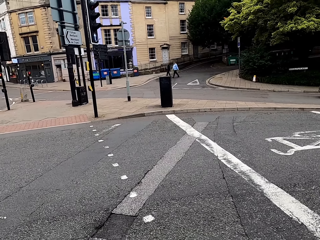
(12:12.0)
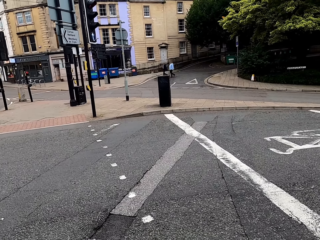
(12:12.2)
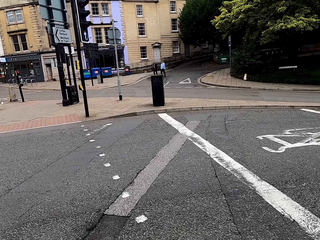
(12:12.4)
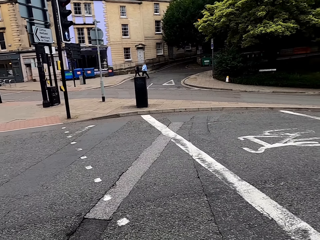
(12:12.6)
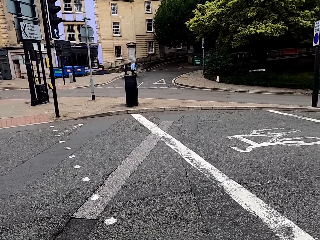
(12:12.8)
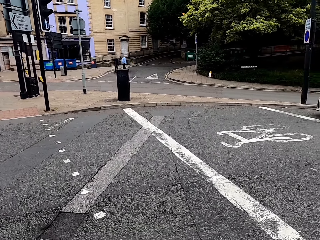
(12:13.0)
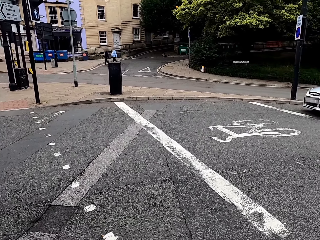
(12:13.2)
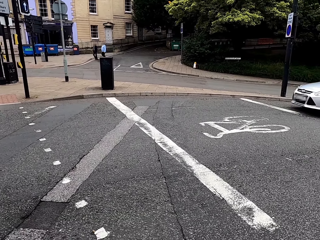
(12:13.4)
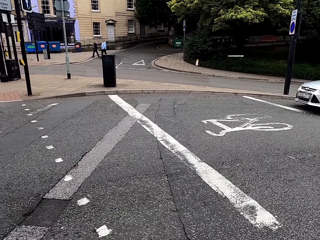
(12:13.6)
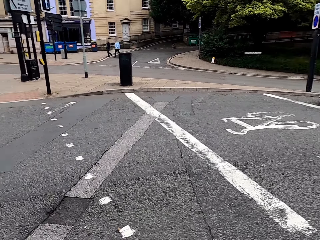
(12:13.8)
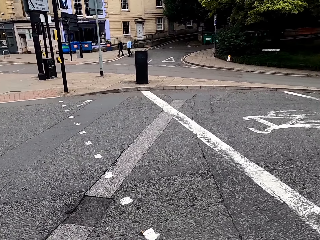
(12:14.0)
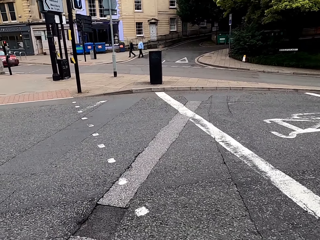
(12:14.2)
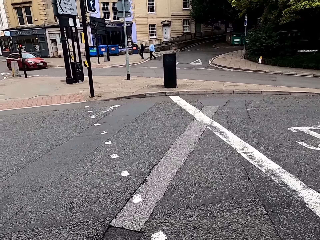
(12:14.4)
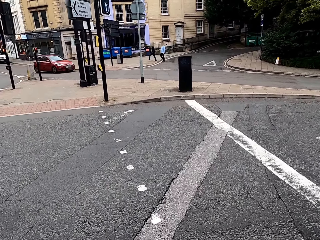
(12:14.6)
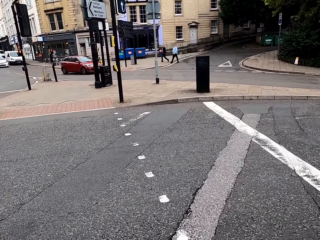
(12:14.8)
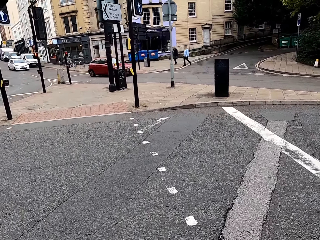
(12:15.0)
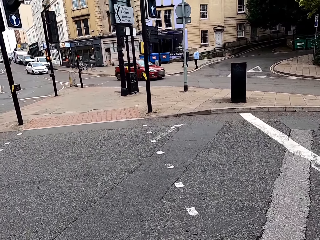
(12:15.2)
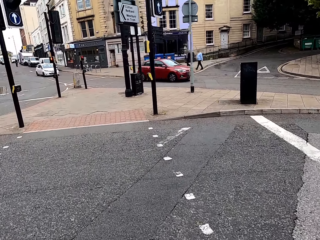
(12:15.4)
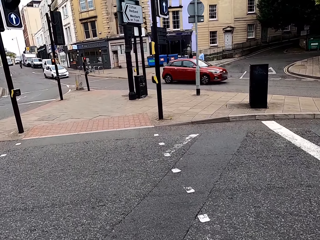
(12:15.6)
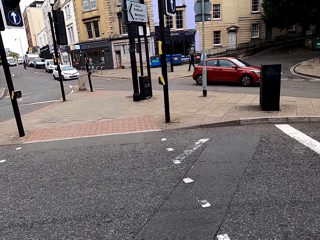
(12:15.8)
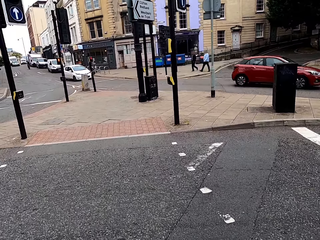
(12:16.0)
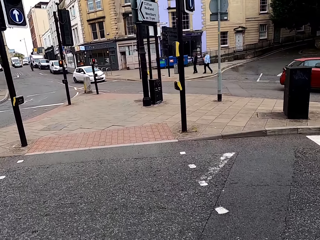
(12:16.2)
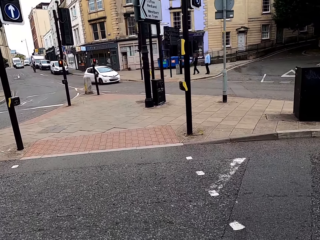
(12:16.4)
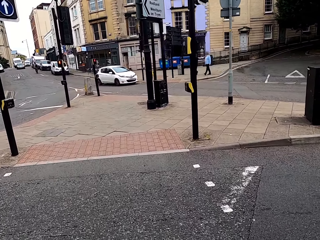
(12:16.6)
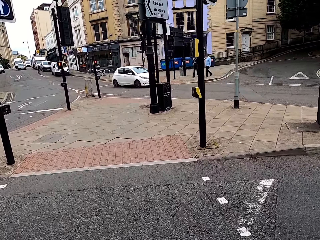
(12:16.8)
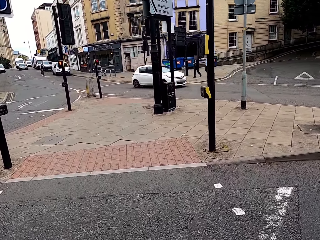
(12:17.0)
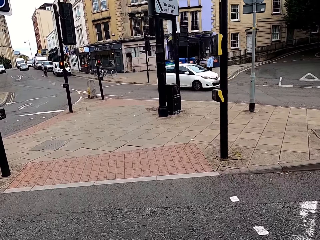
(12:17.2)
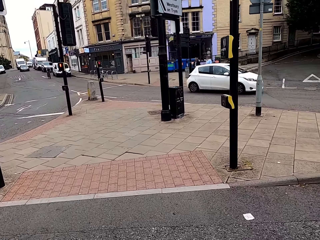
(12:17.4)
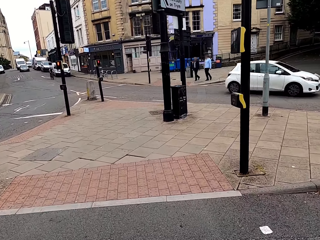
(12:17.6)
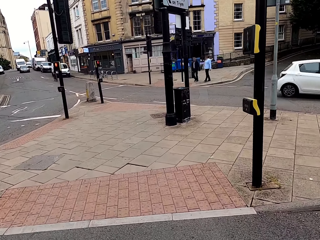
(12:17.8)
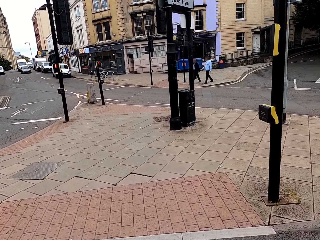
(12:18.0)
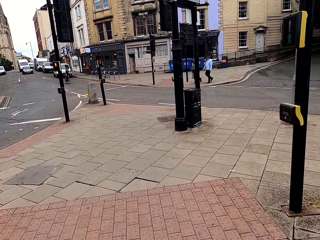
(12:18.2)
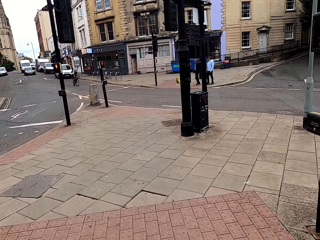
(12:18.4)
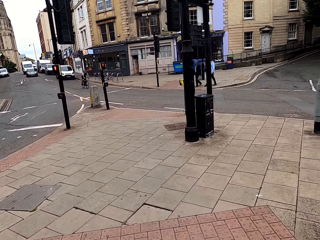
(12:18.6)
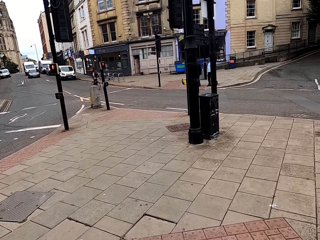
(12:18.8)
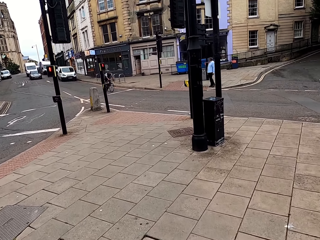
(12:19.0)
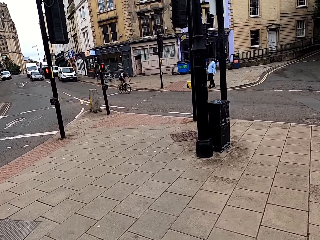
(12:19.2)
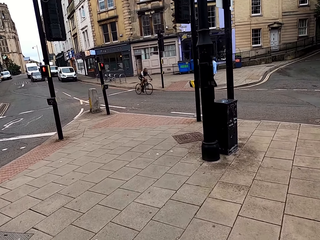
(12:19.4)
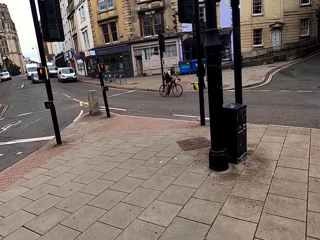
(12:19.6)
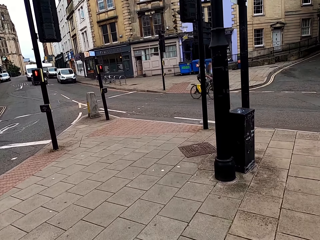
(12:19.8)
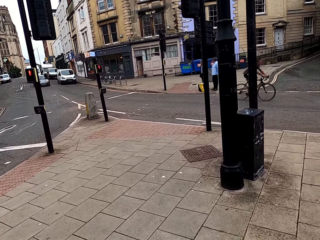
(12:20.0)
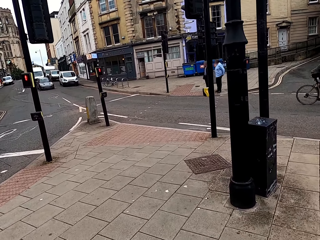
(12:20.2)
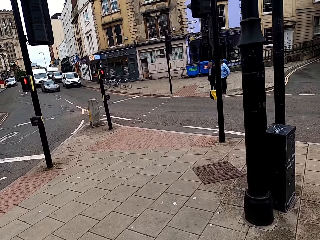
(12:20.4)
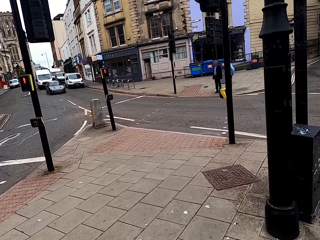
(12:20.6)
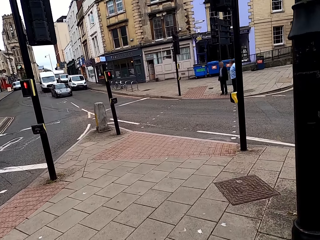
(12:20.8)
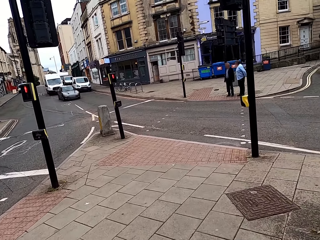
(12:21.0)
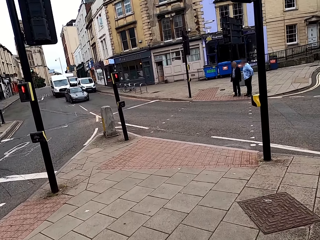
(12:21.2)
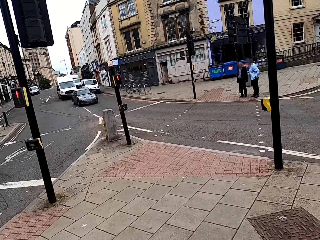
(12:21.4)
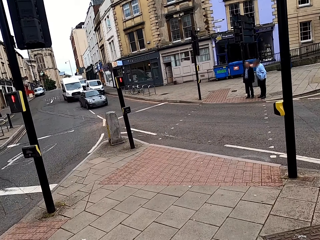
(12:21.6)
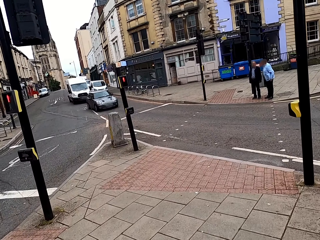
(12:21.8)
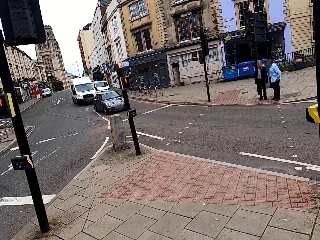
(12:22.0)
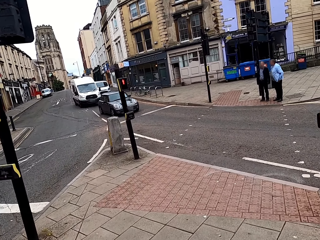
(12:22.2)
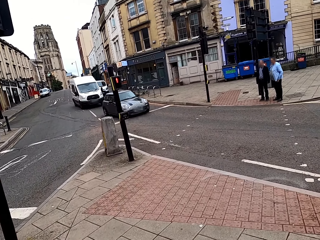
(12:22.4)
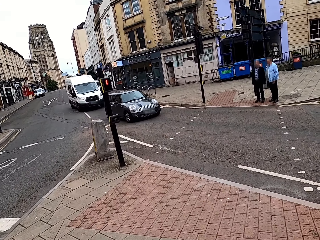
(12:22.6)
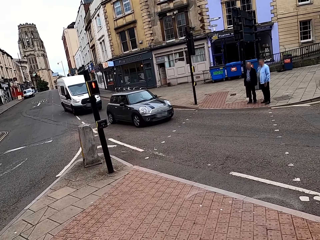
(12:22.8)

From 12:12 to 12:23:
The camera wearer walks across the road. They walk on the pavement.

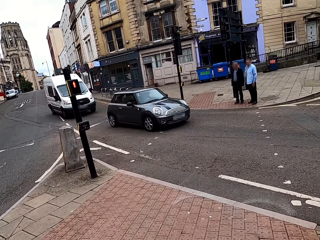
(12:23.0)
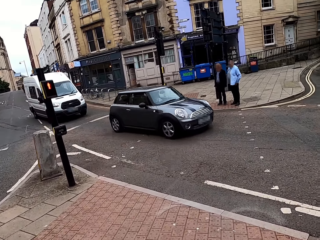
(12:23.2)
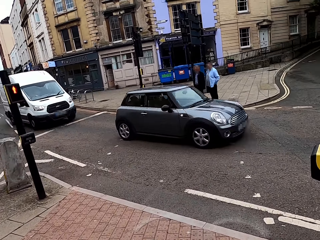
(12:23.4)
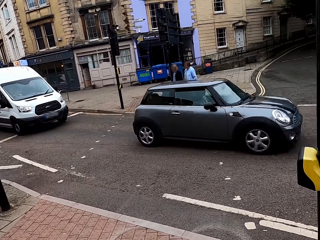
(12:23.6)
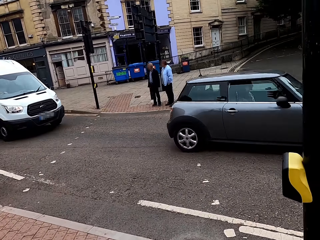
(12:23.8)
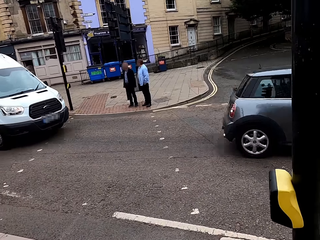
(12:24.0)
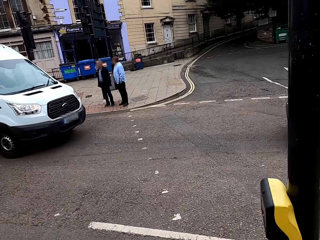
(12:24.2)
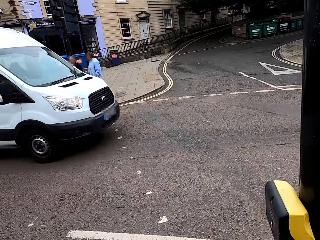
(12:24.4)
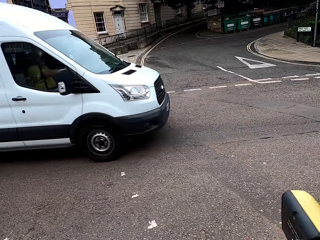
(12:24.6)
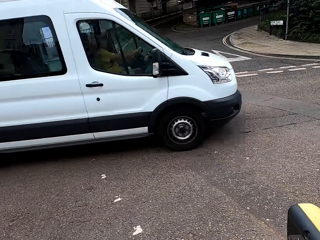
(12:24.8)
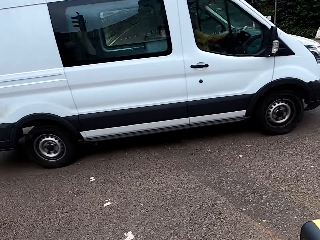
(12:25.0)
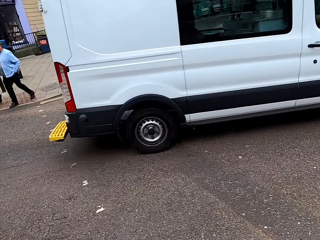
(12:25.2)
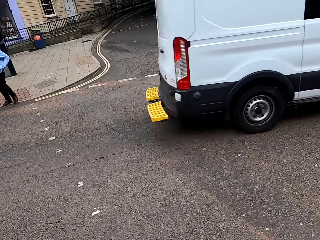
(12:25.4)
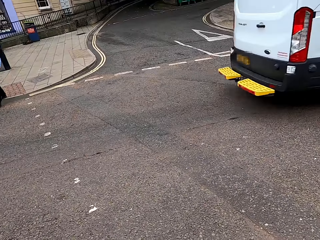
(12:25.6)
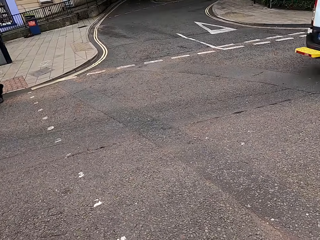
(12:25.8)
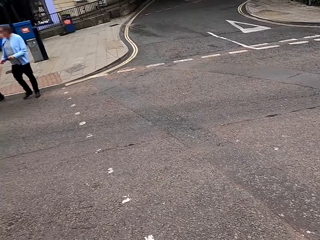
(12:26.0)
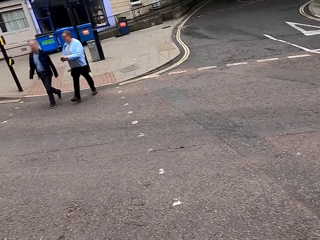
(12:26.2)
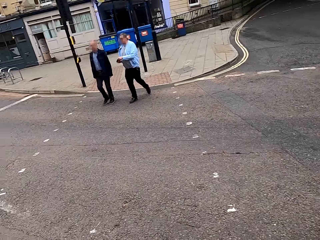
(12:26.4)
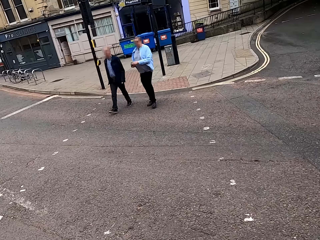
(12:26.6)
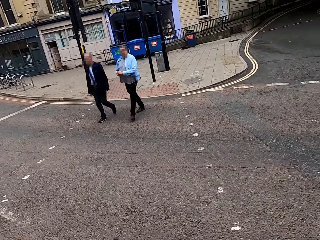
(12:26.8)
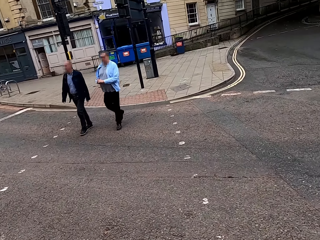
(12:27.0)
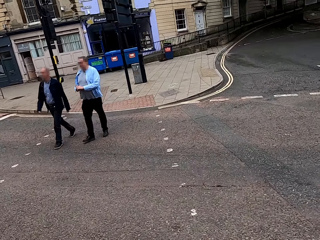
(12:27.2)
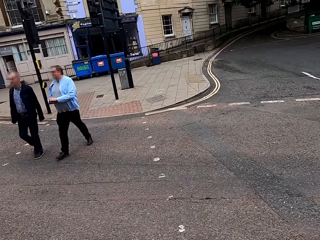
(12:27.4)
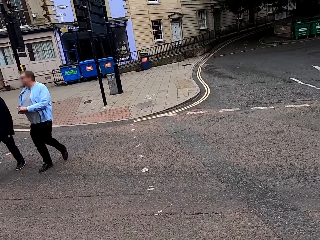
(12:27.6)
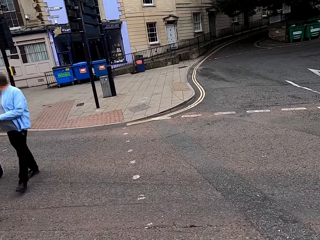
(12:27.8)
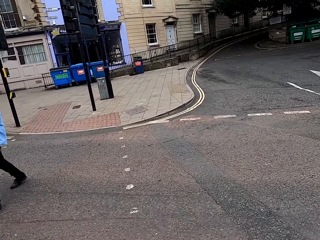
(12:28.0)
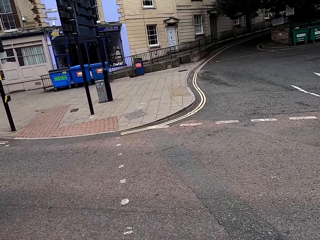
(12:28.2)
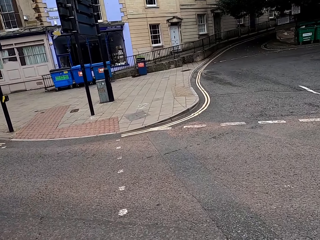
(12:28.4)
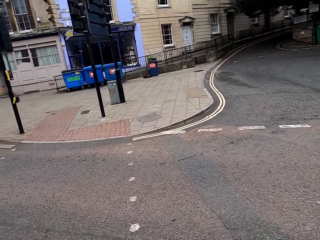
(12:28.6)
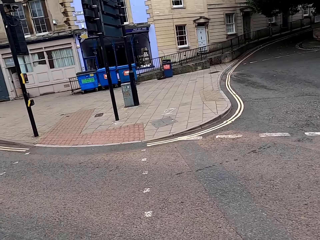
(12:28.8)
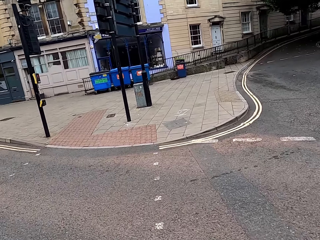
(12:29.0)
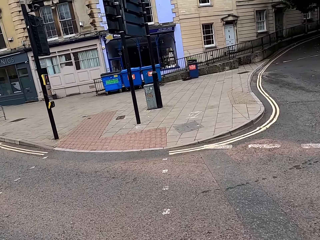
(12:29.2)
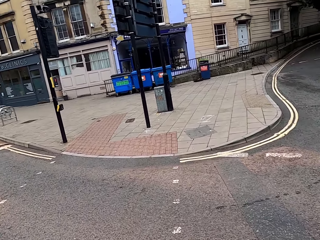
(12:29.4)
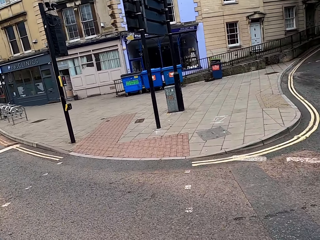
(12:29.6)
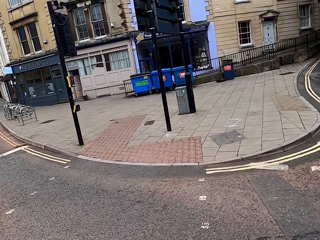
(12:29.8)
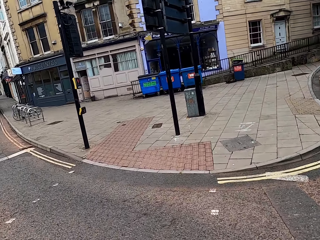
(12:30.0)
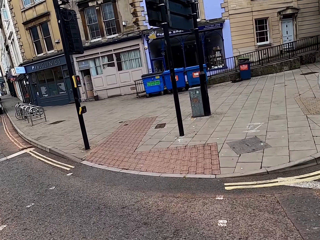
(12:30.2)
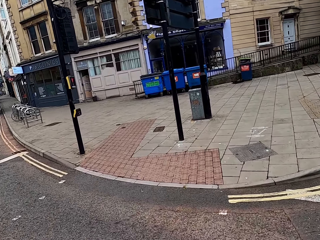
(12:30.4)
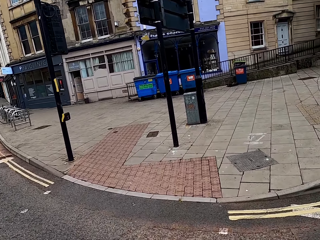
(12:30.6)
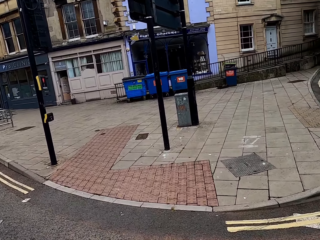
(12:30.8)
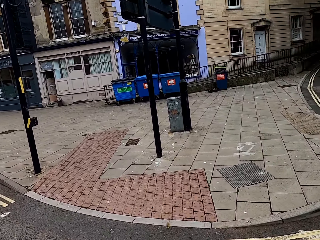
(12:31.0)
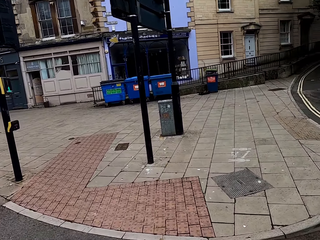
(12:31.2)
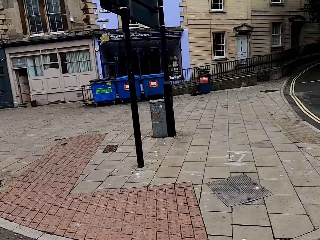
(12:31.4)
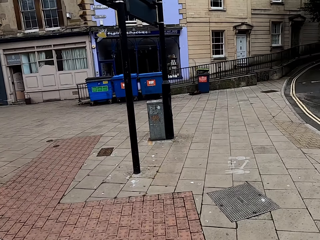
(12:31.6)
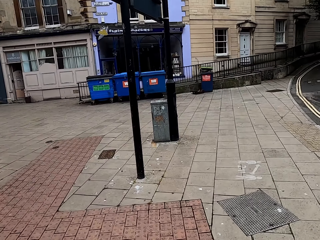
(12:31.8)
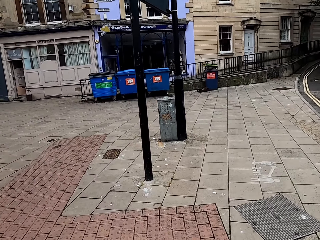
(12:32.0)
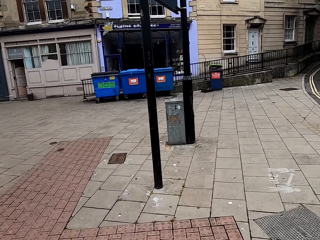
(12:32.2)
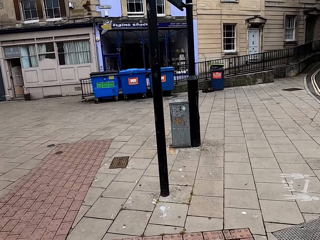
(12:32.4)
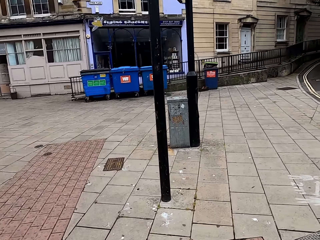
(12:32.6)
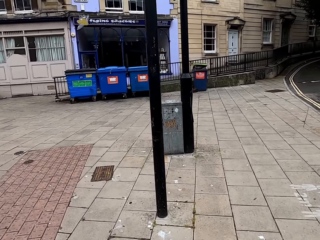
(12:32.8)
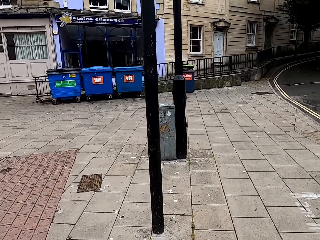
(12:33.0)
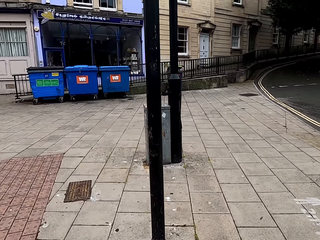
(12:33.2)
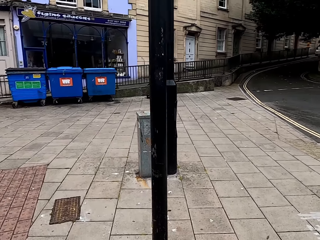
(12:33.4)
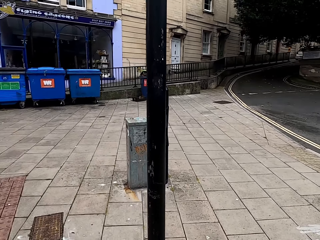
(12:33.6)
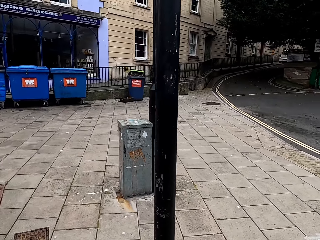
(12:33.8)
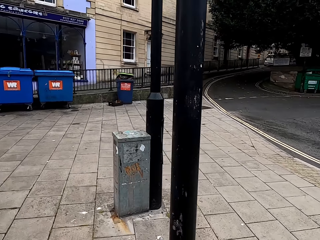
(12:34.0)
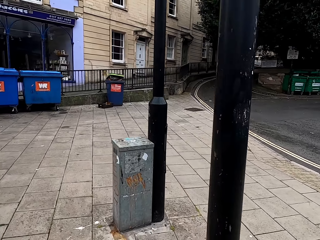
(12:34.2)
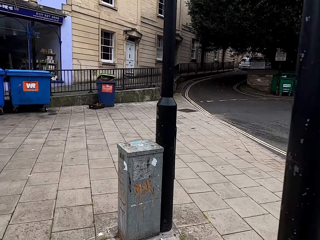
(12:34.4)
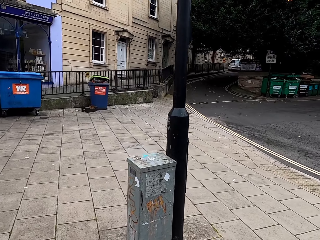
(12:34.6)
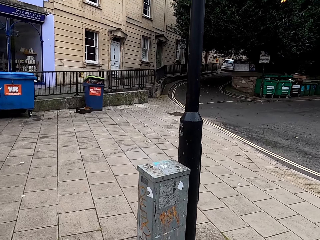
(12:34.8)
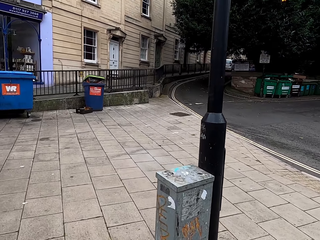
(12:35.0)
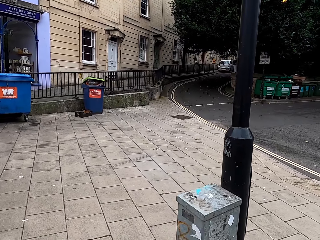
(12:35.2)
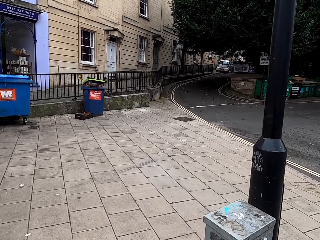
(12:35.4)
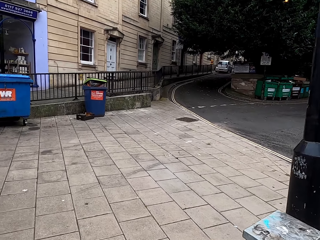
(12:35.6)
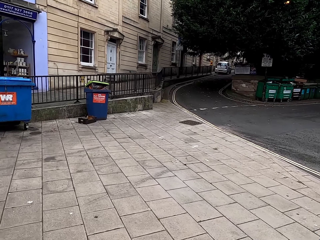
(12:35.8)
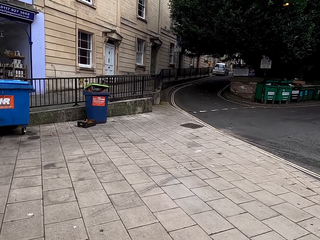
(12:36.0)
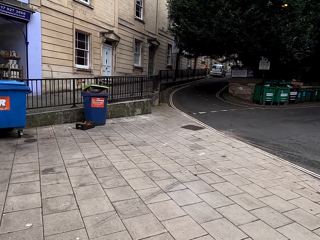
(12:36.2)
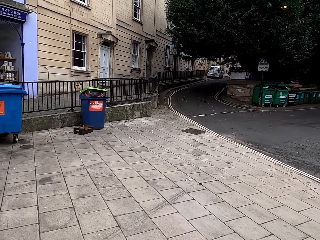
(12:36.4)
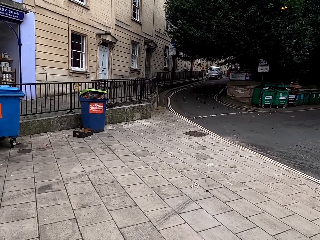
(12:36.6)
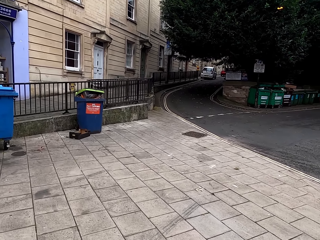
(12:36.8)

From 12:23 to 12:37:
The camera wearer walks across the road. They walk on the pavement.
